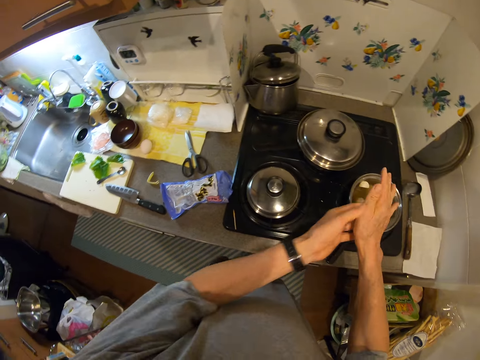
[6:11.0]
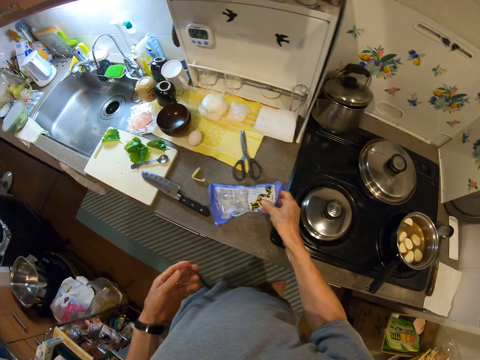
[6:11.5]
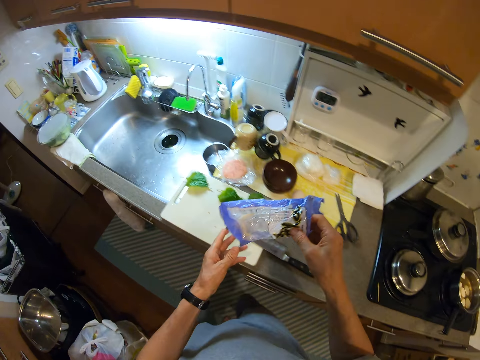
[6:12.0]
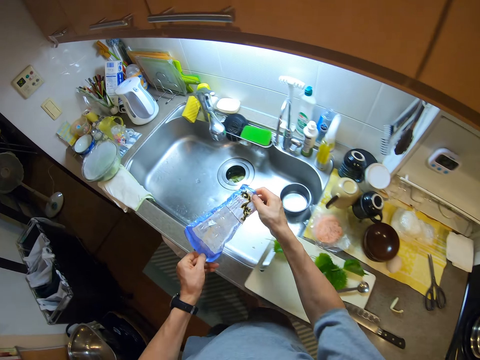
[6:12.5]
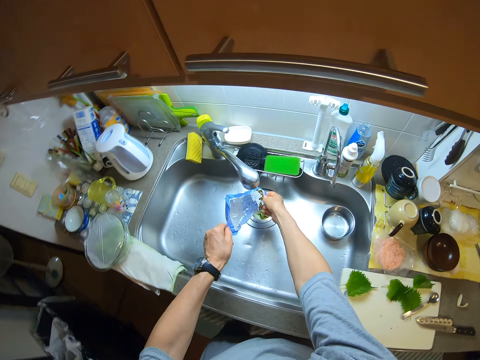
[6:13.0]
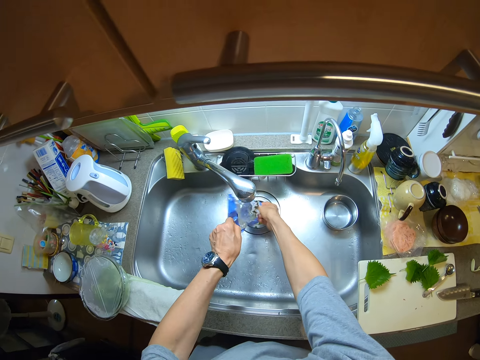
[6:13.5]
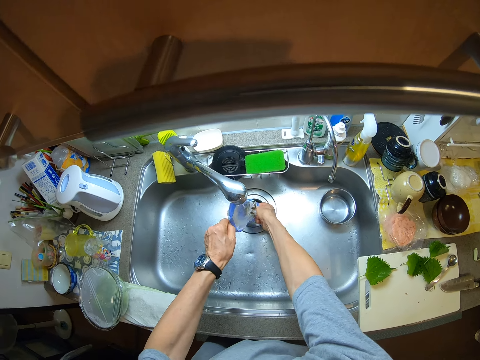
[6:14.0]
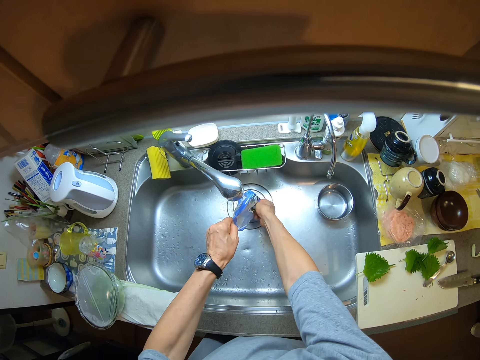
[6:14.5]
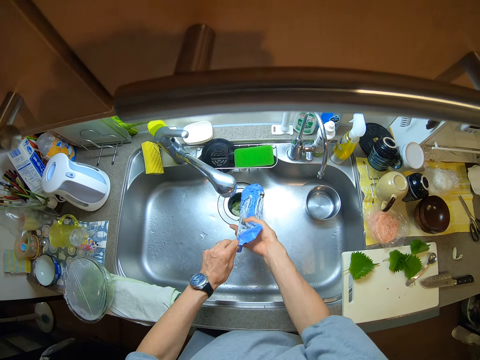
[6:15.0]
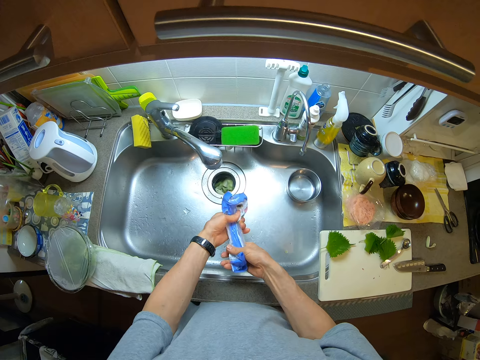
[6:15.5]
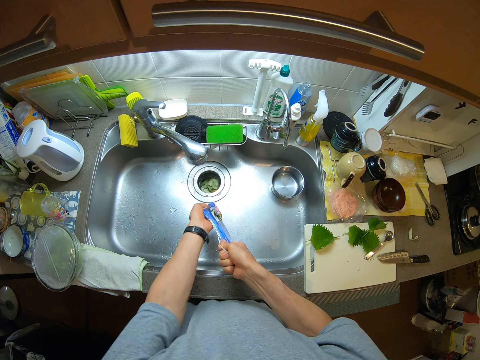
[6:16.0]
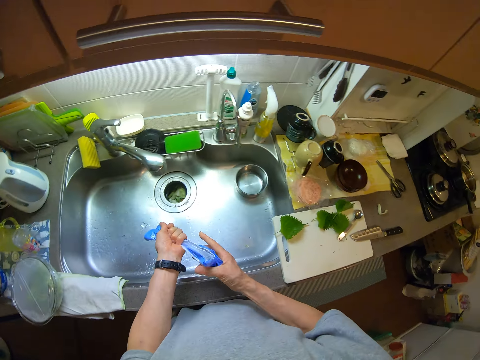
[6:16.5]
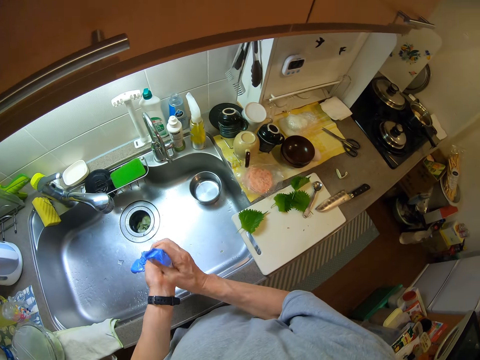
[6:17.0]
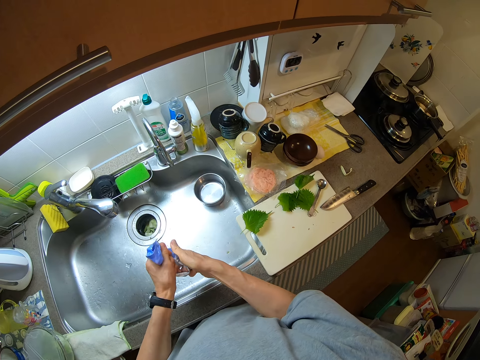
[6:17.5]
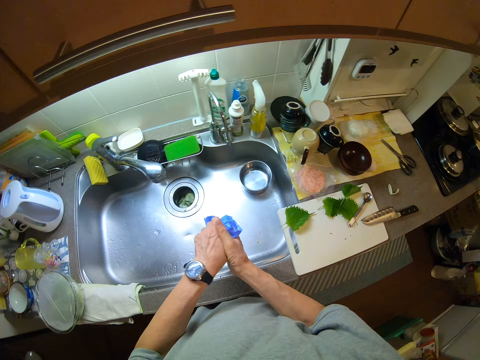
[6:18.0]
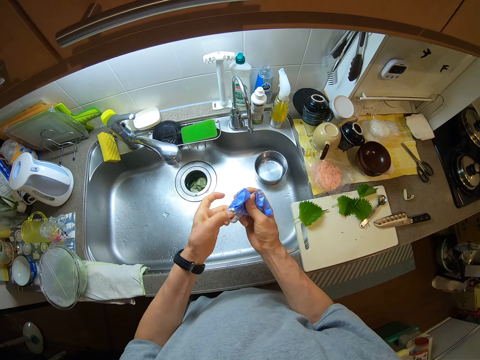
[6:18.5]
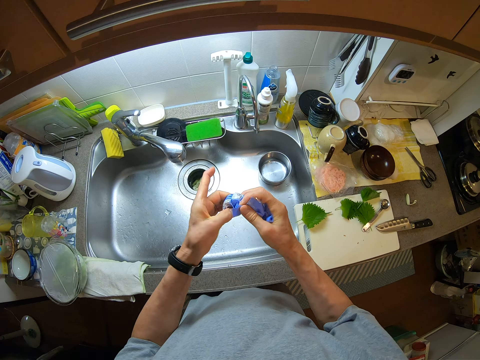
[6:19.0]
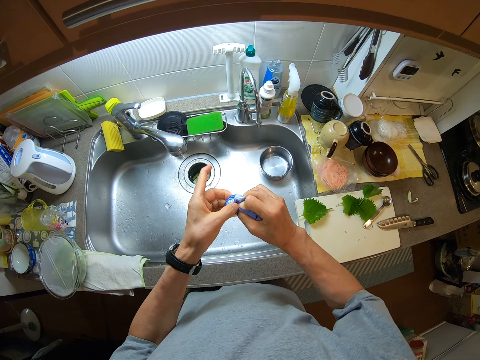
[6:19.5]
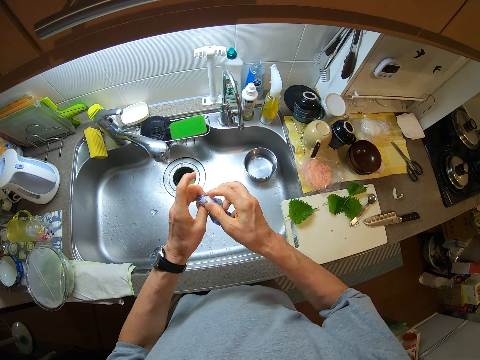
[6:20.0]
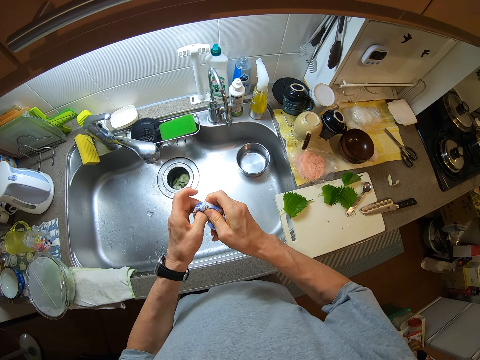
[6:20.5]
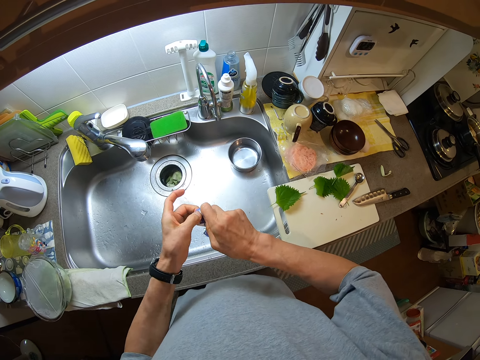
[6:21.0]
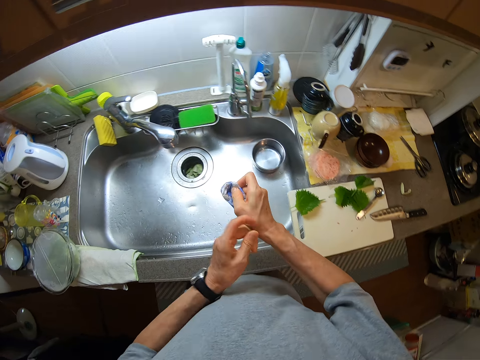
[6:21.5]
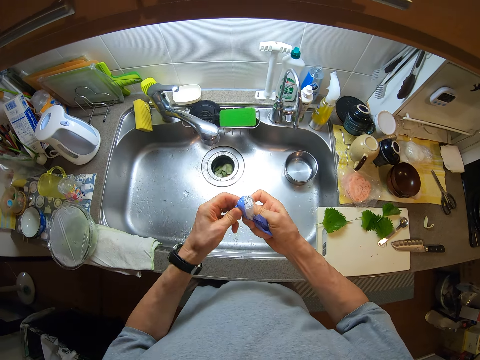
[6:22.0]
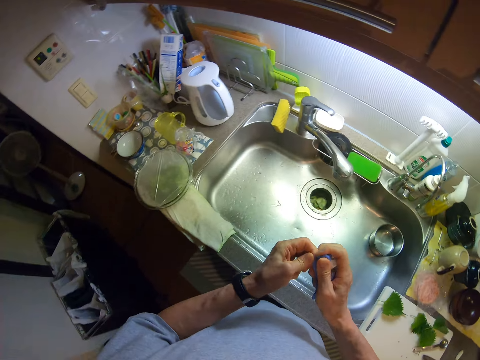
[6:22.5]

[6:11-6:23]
The camera wearer picks up a package and shakes it in the sink. They stretch the foil bag repeatedly. They tie the foil bag. They pour pieces of something in the sink. They fold the package.

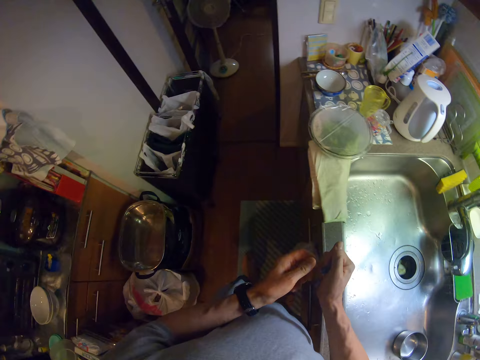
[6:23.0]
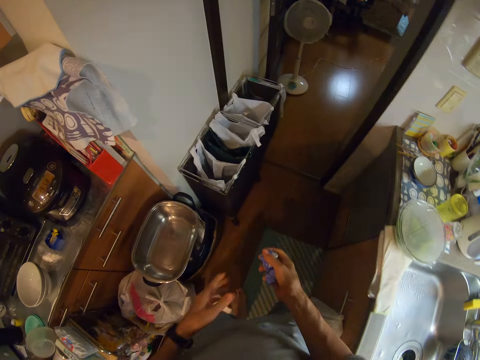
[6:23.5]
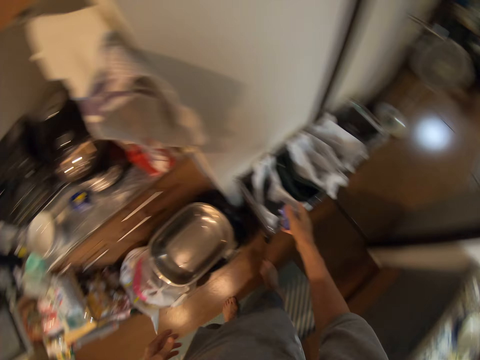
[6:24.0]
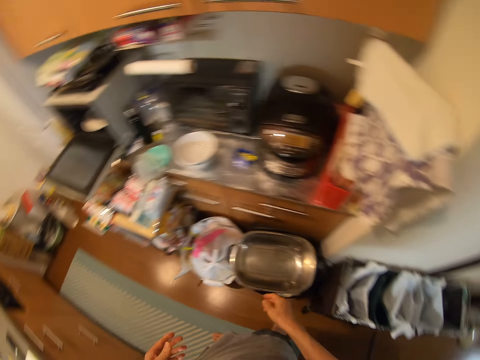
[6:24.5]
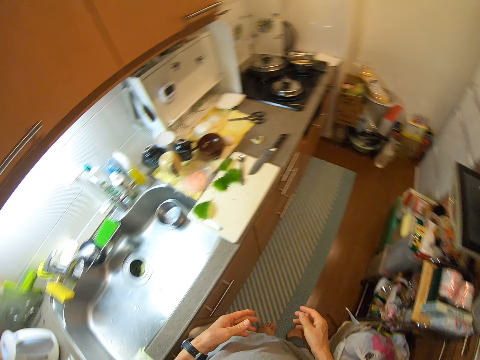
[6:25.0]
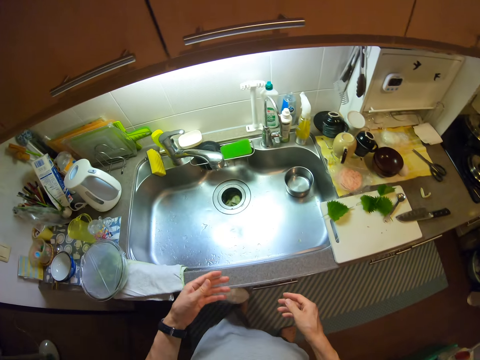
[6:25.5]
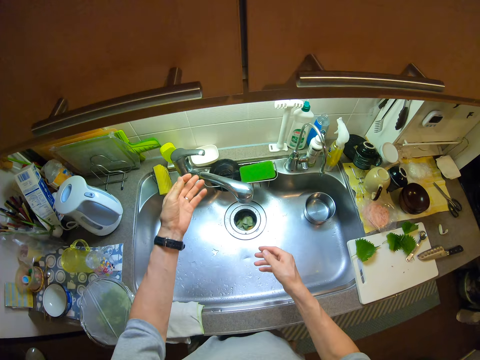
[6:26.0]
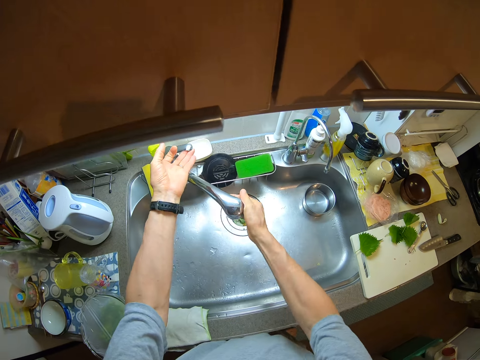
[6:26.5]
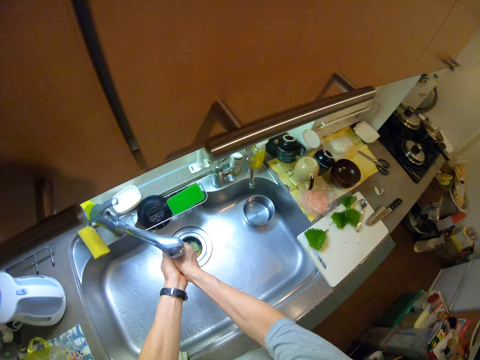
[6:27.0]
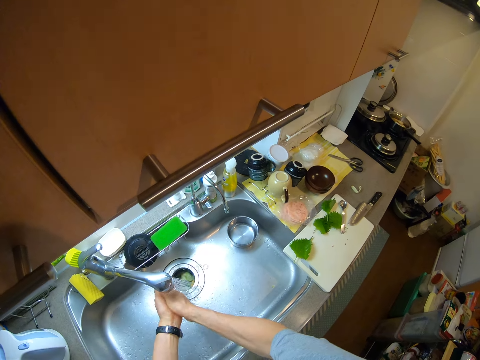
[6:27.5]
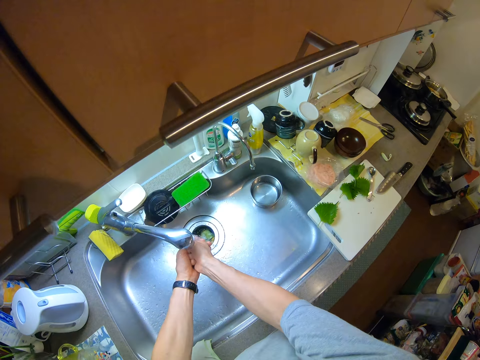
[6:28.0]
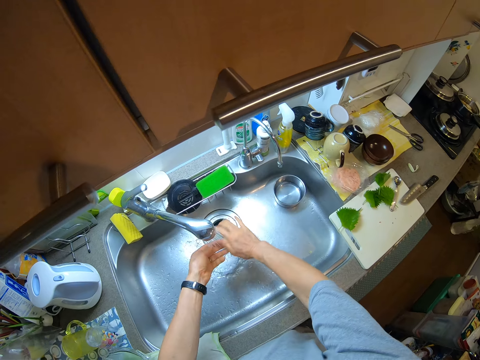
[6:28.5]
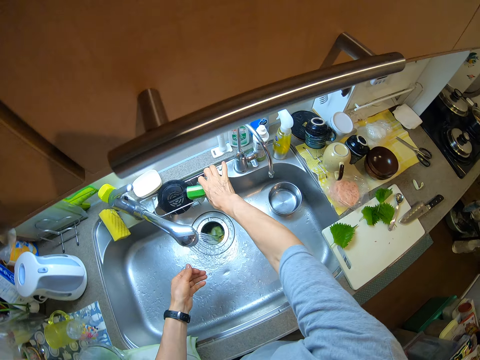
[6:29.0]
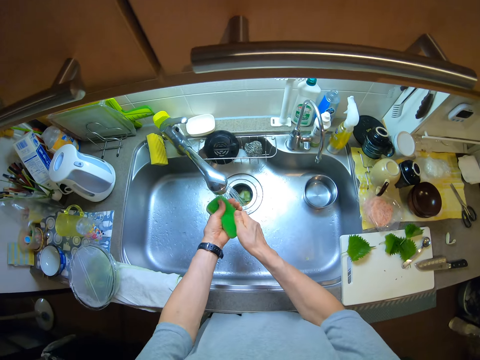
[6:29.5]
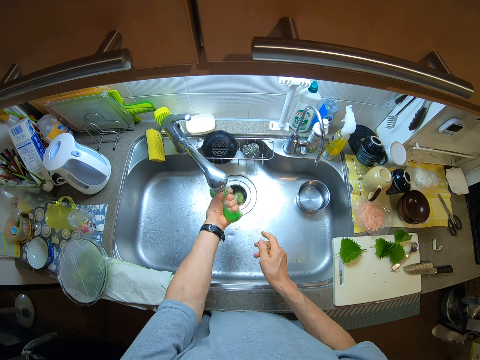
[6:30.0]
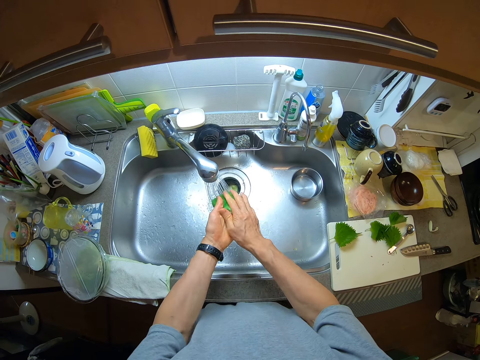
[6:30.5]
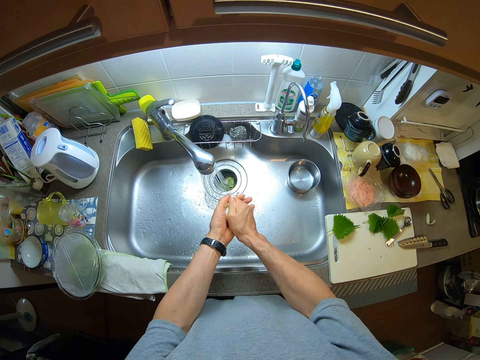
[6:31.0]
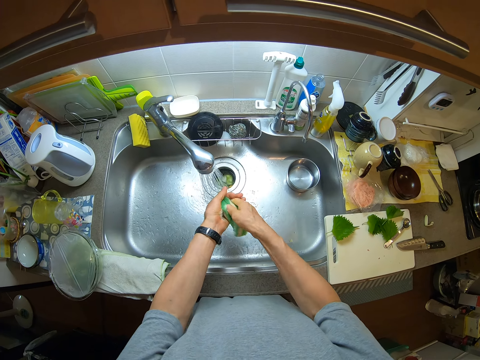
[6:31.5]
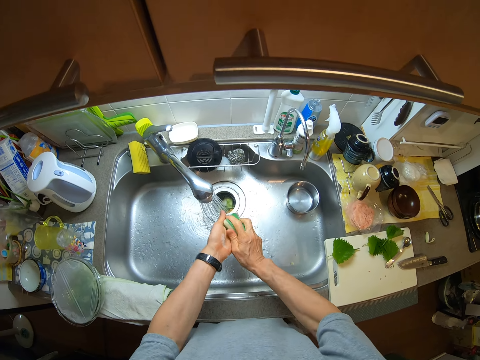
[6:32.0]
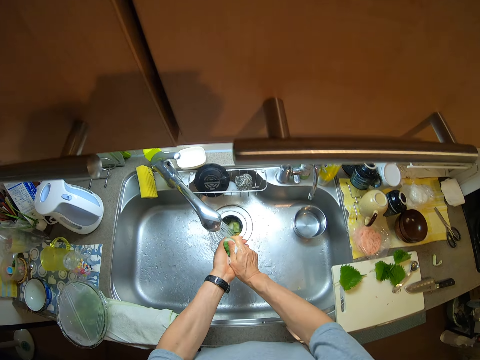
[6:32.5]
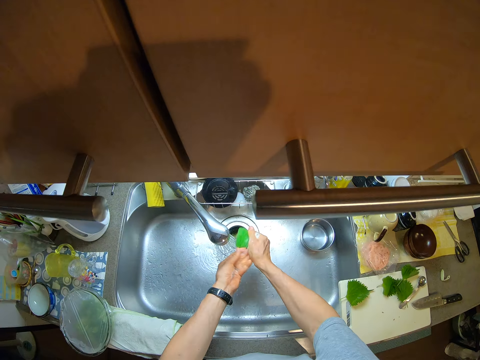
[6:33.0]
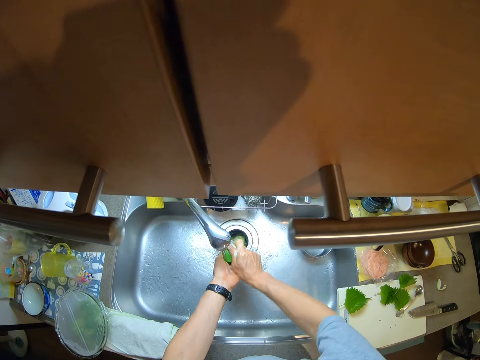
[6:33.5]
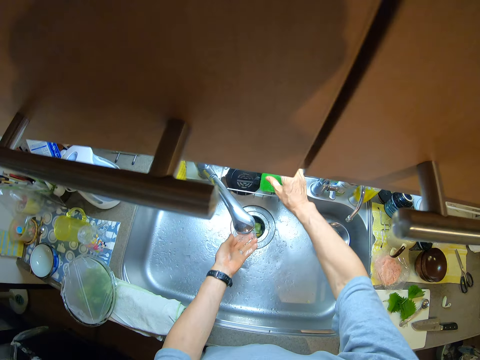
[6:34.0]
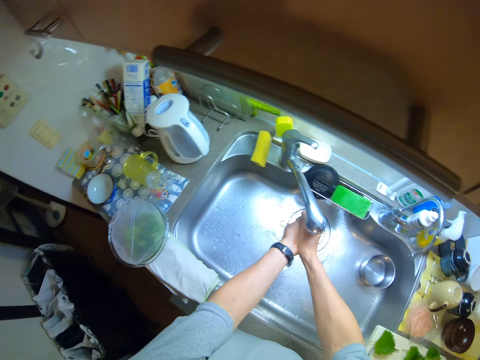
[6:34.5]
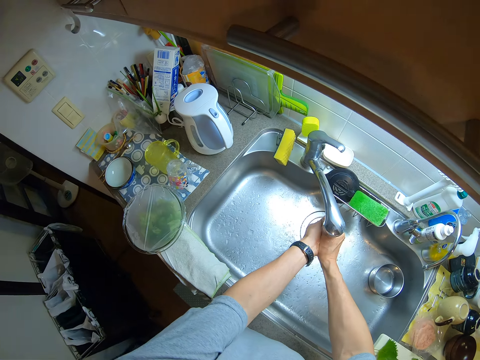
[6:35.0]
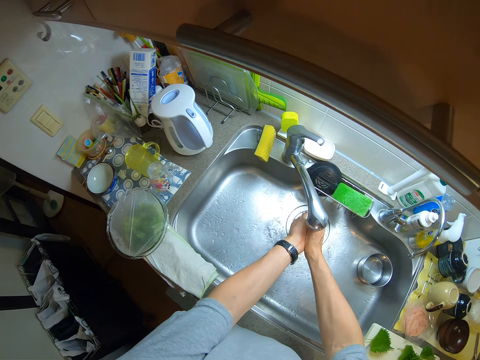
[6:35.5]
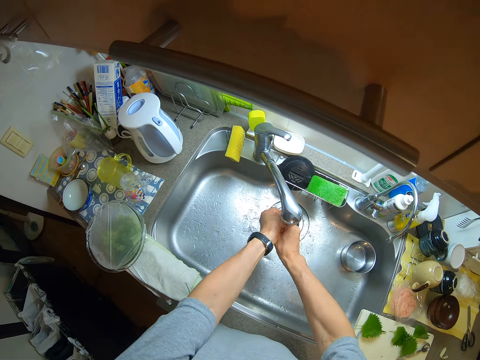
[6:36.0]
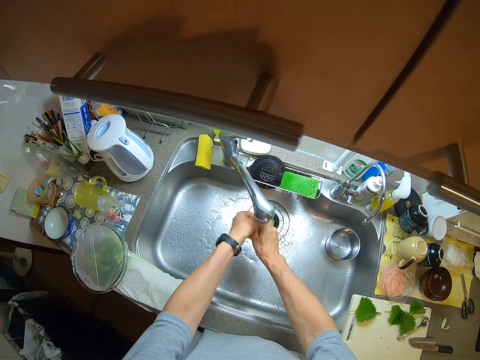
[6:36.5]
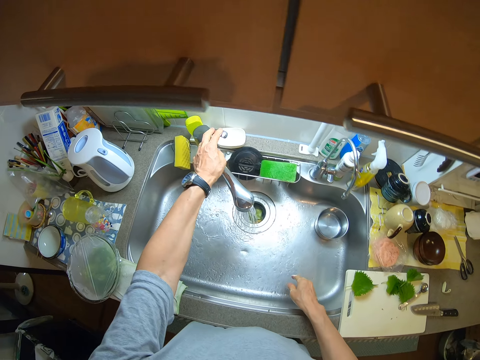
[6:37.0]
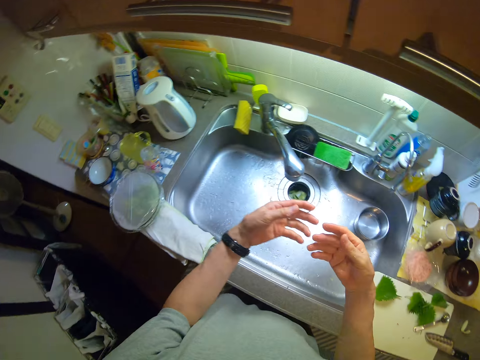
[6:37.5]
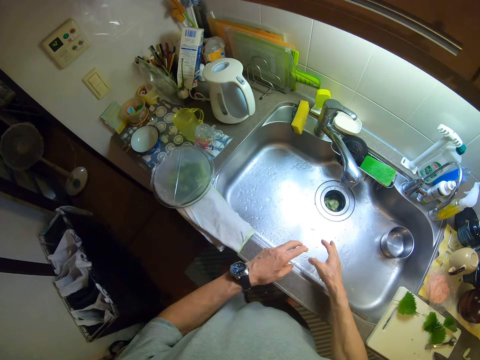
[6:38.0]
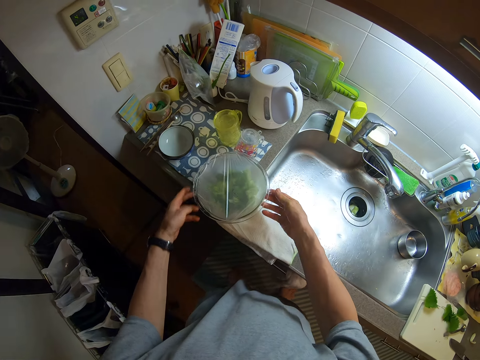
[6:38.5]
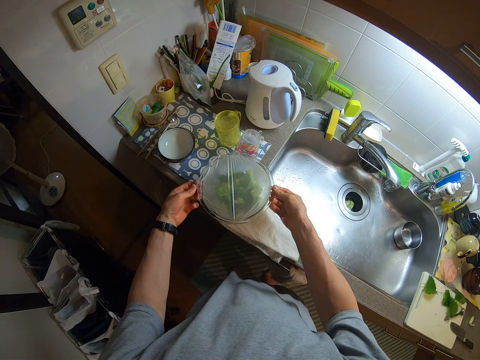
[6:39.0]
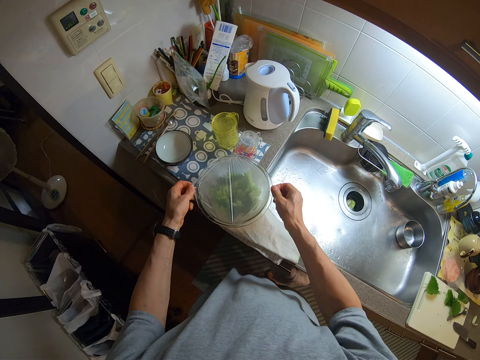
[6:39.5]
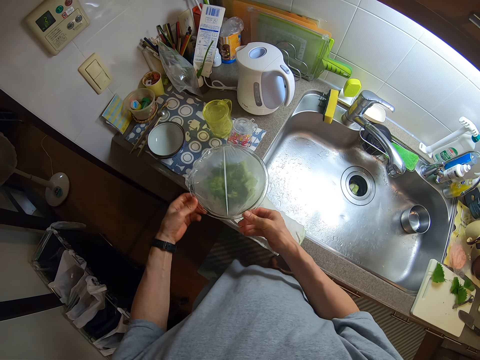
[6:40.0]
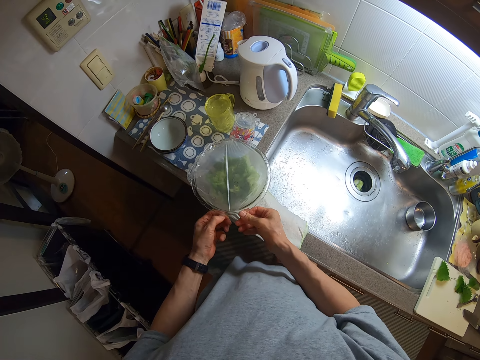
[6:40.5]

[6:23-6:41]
The camera wearer drops the foil bag in the dustbin. He turns on a faucet in a kitchen sink. He walks. He rinses his hands. He picks up a soft sponge from the edge of the kitchen sink and washes his hands with the soft sponge. He squeezes it in his hand. He puts the soft sponge on the edge of the kitchen sink and rinses his hands. He turns off the faucet. He removes a cling film from the bowl of vegetables. He shakes his hand.
